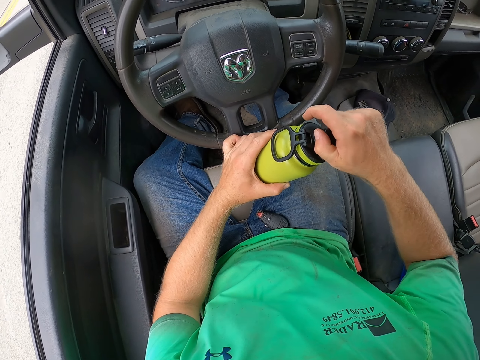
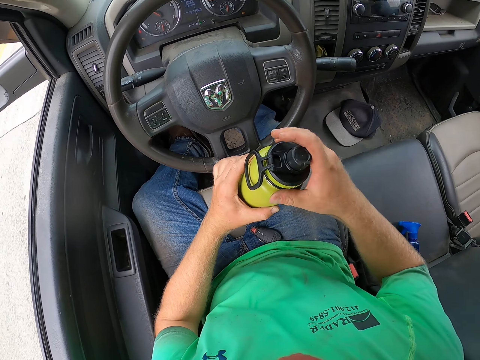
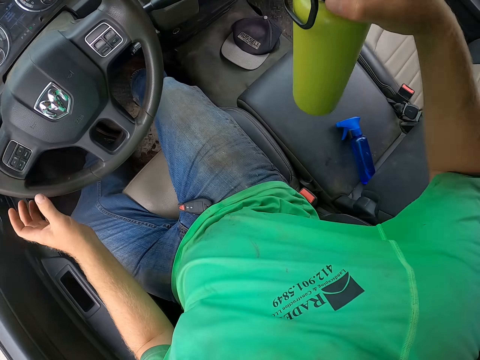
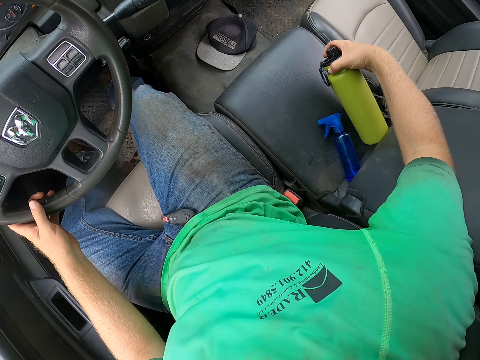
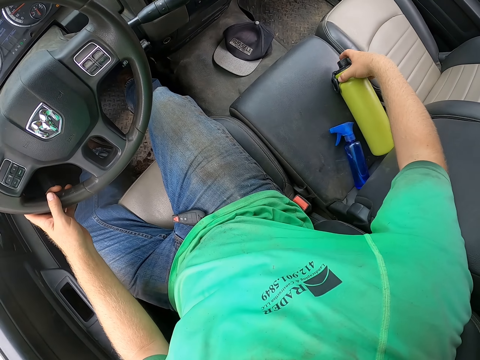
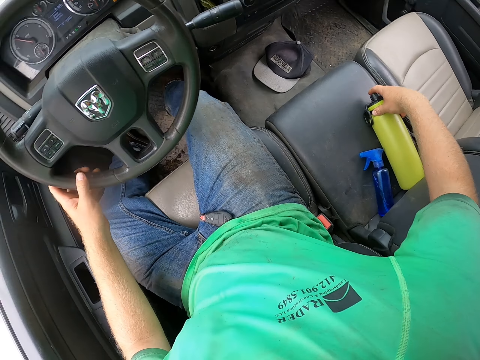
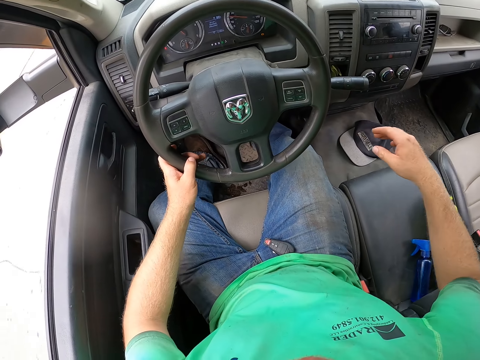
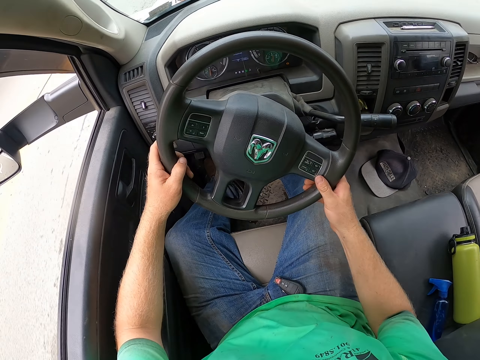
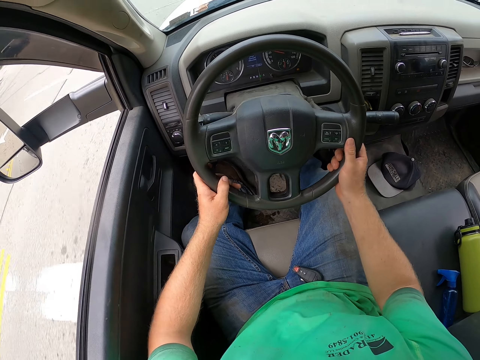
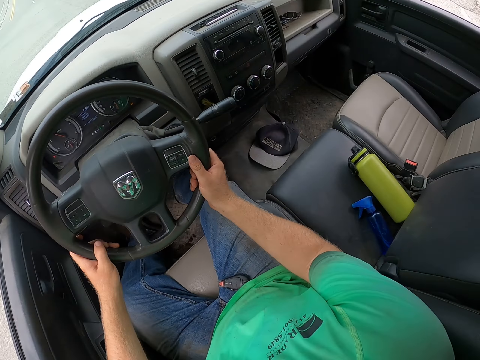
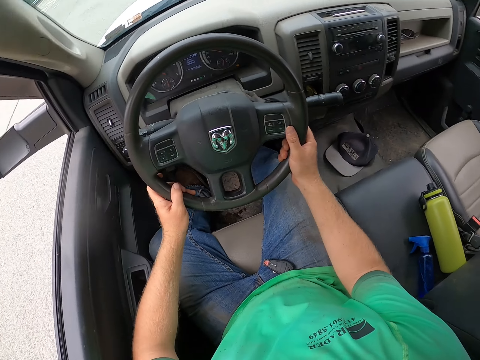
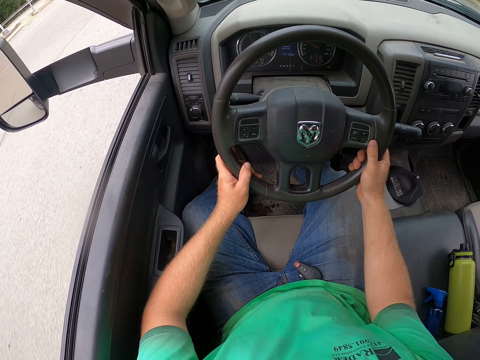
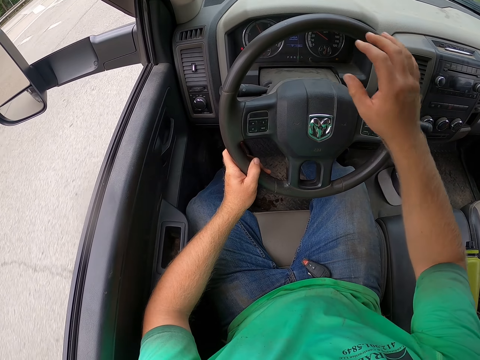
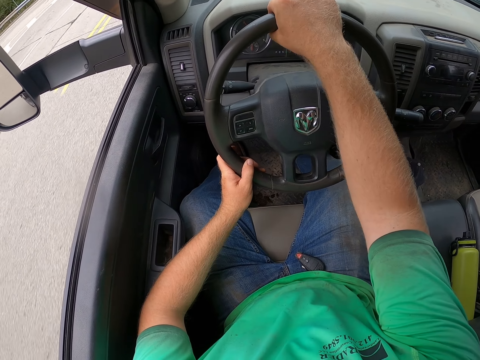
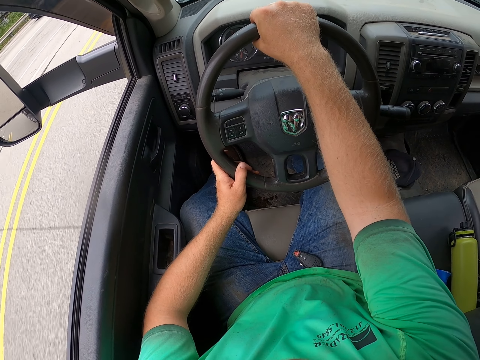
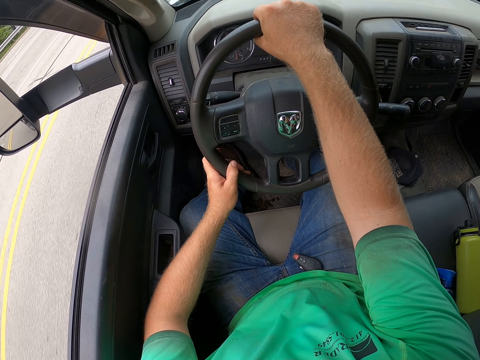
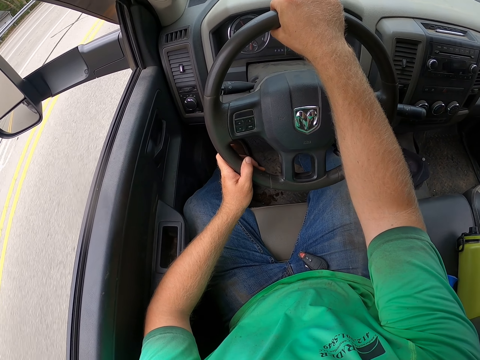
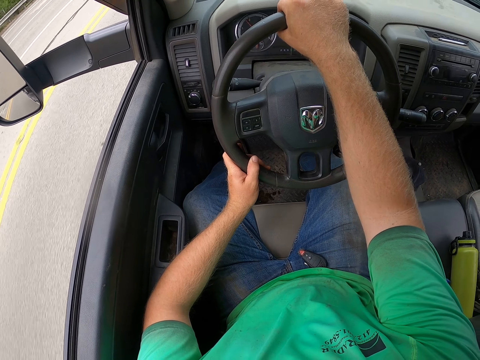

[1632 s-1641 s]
The camera wearer drops the green bottle on the passenger seat with his right hand. He drives the van with both hands. He holds the steering with both hands.

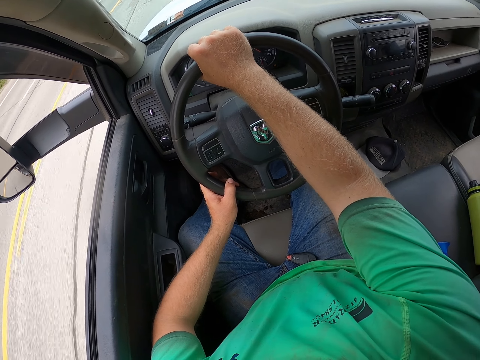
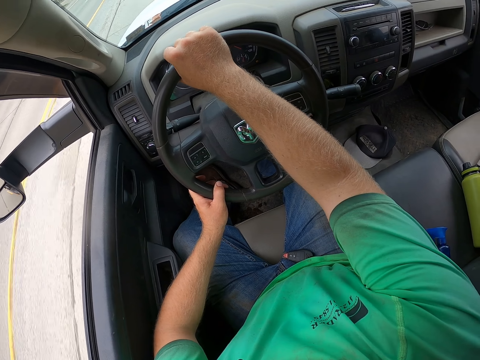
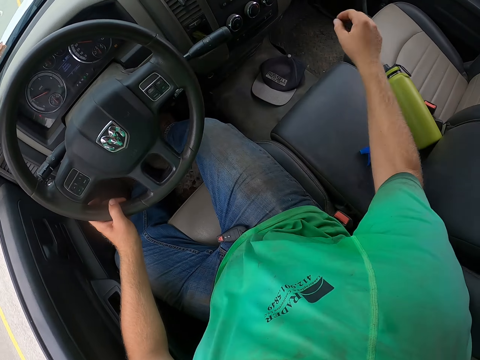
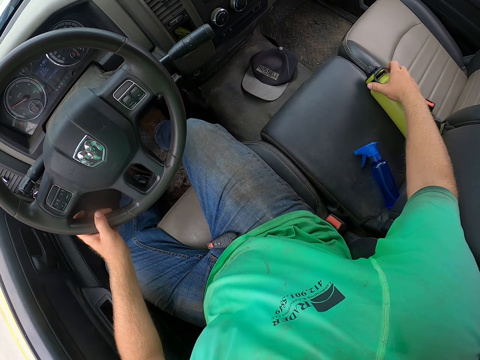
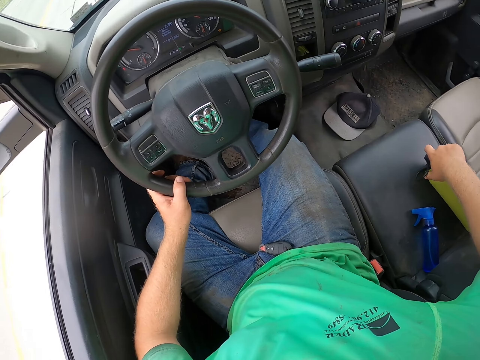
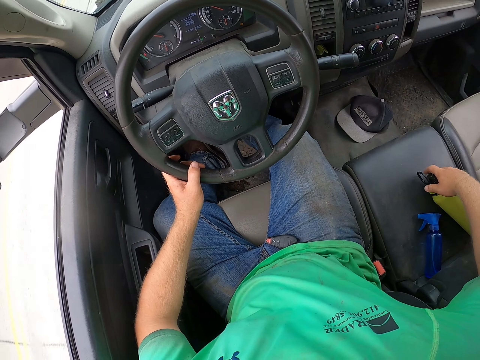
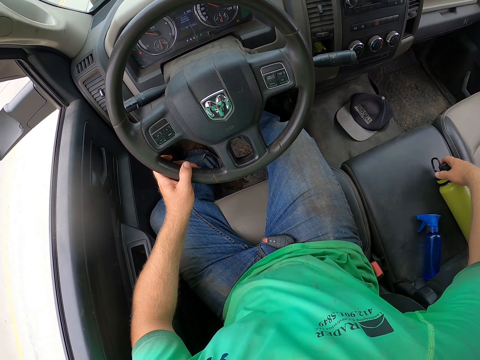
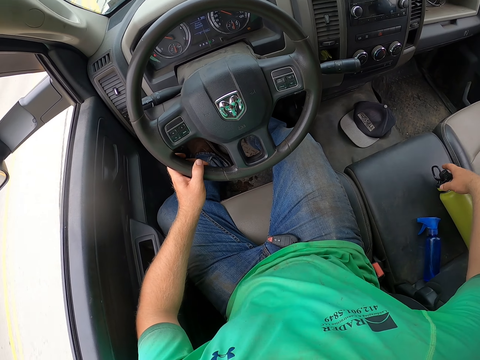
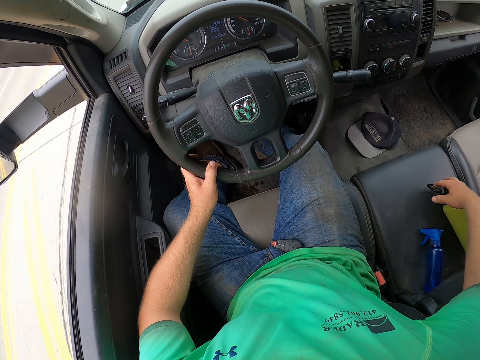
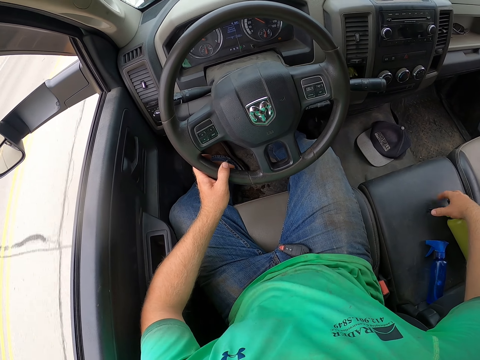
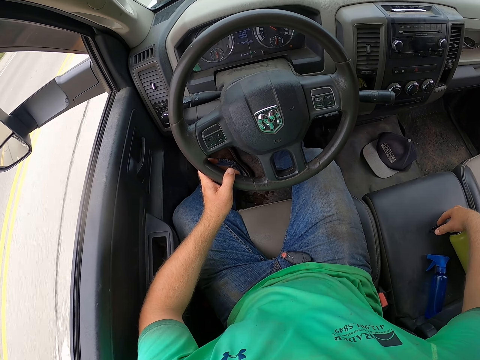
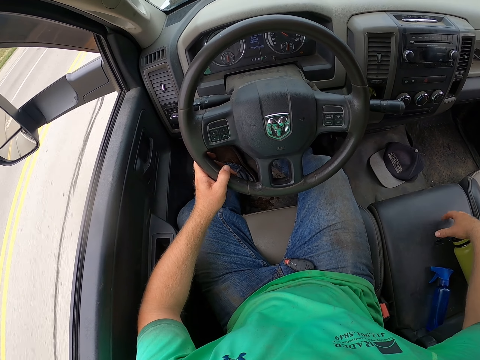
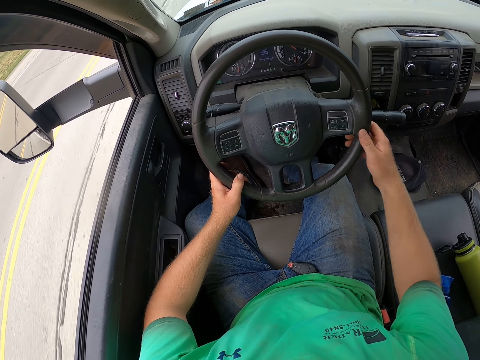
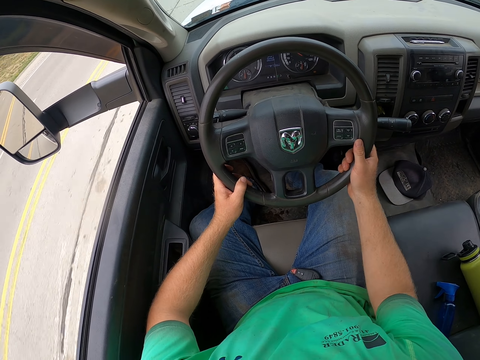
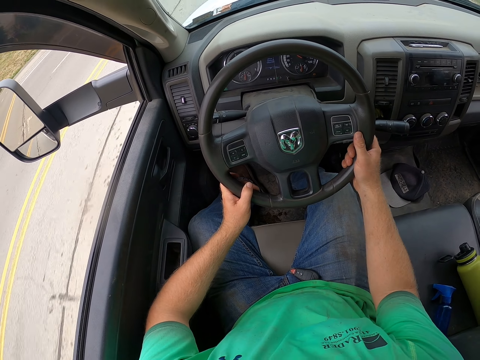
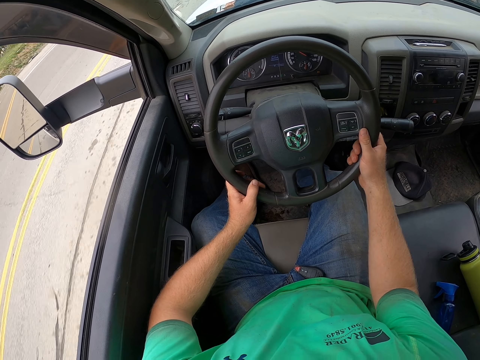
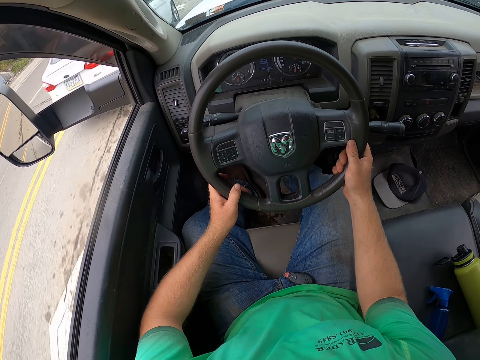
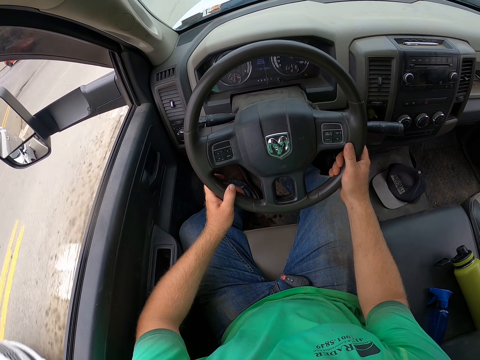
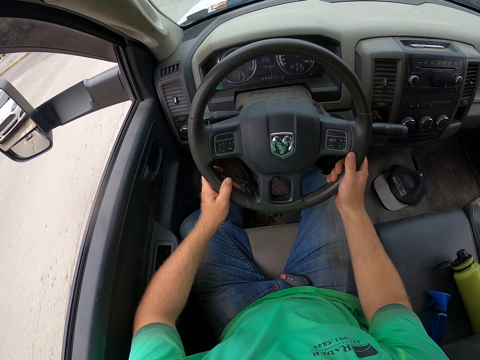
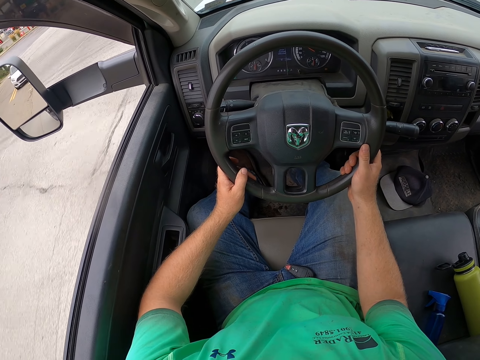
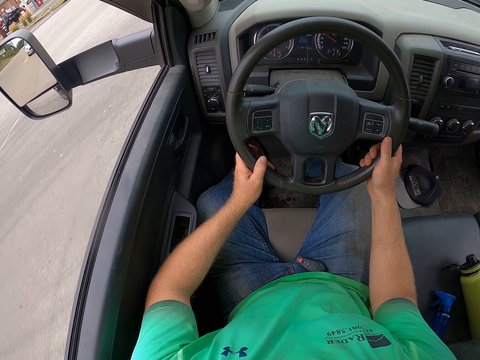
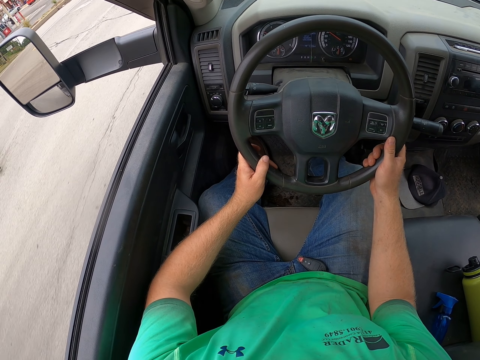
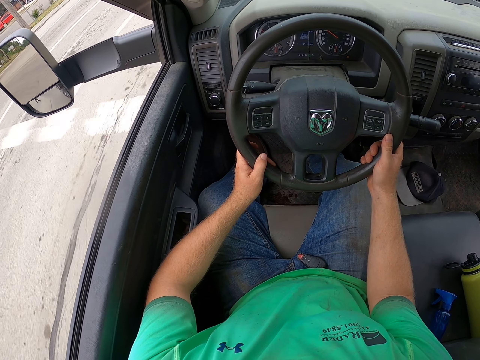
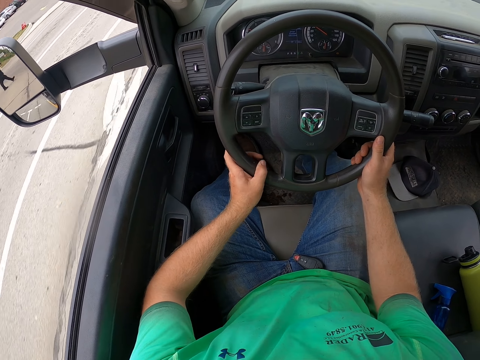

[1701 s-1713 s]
The camera wearer adjusts the flask on the chair with his right hand. He drives the van with both hands. He holds the steering with both hands.

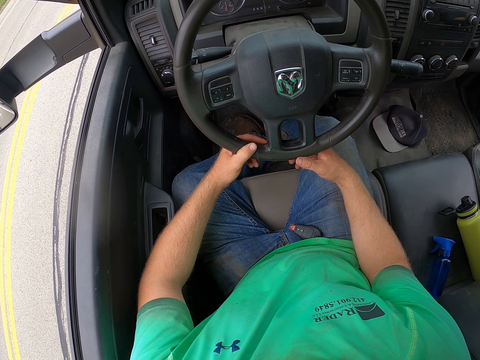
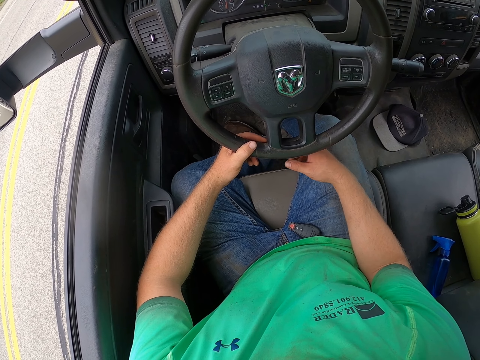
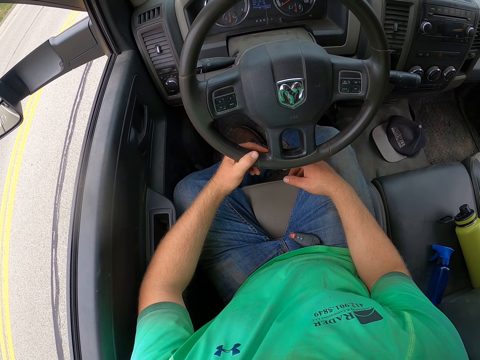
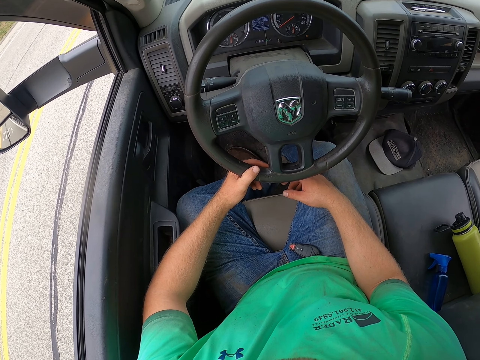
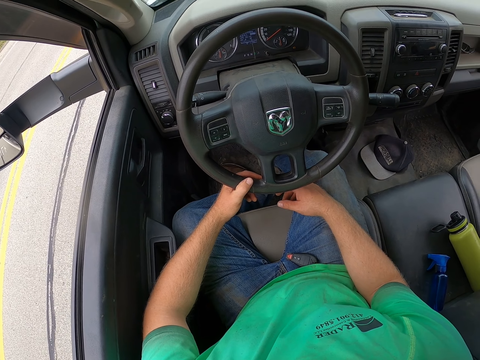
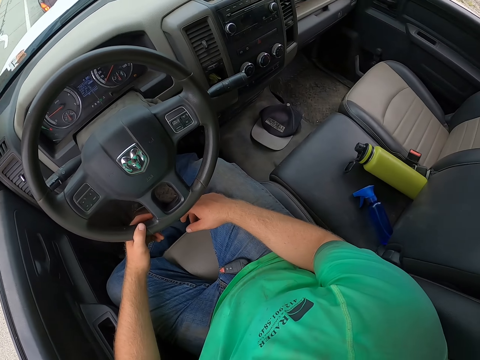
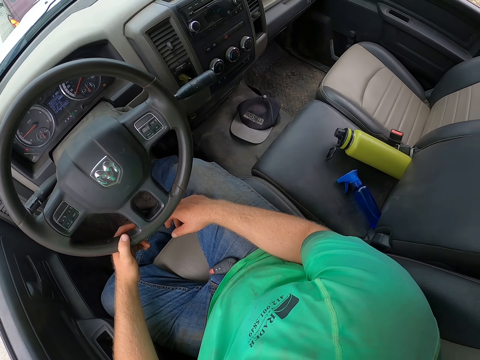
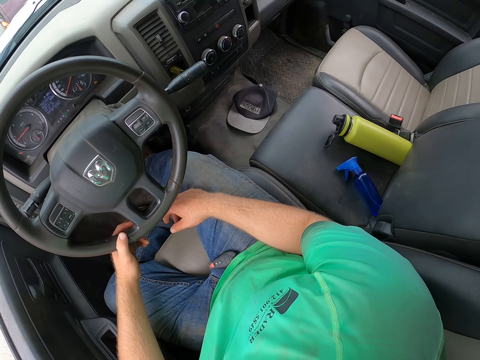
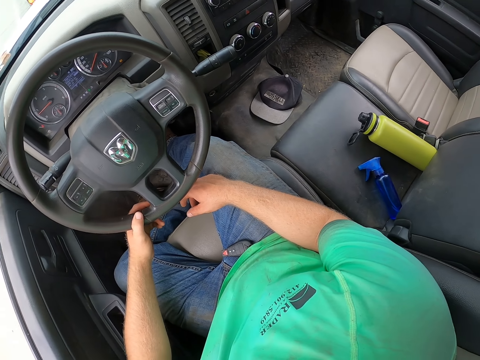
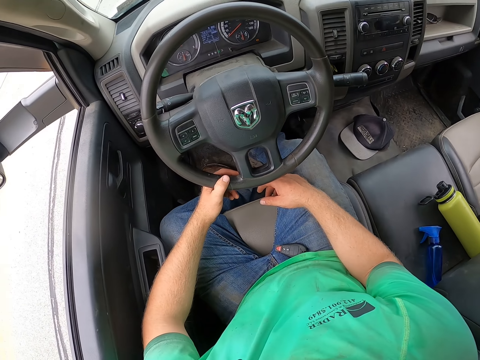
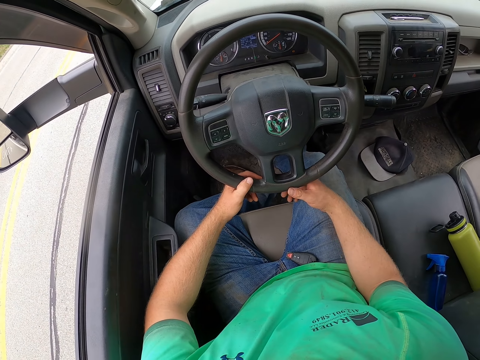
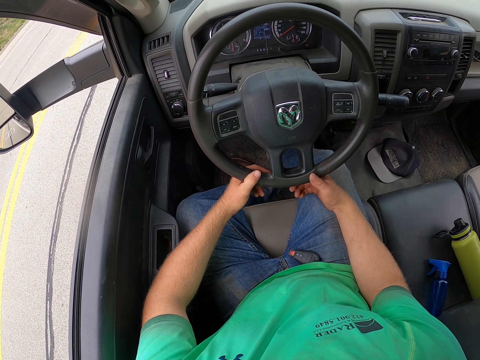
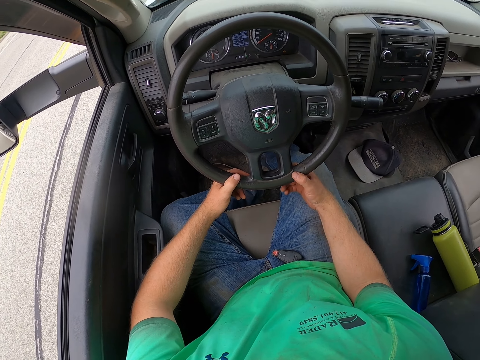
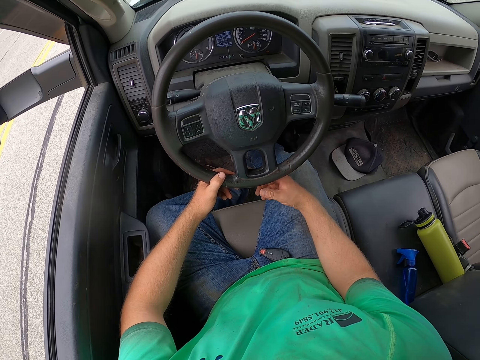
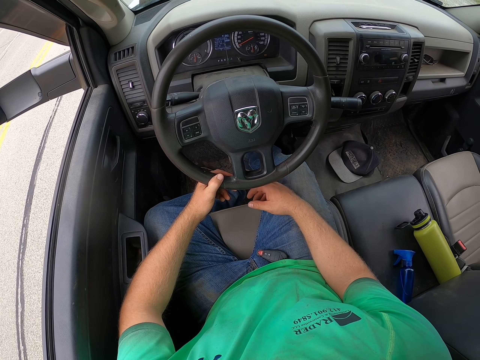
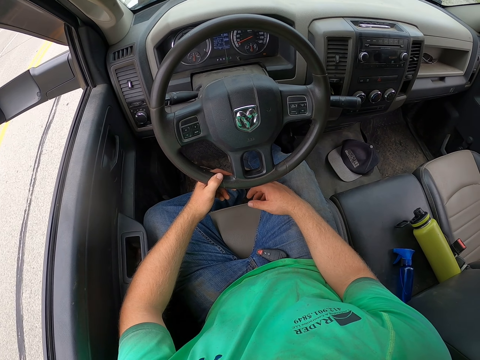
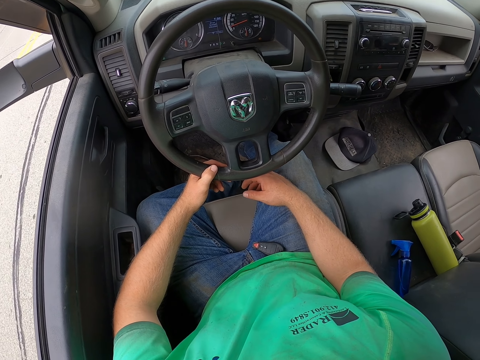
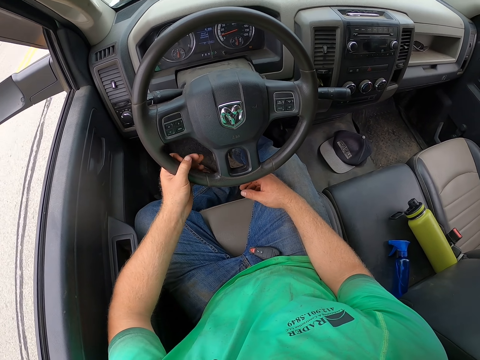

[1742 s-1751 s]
The camera wearer places his hand on the lap.
